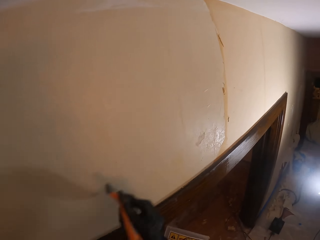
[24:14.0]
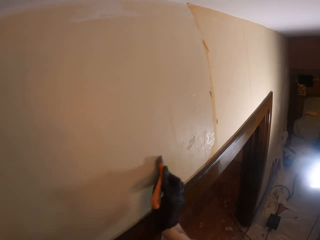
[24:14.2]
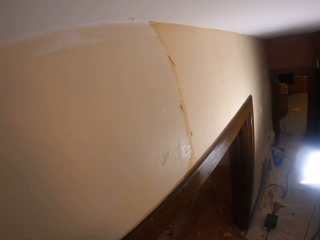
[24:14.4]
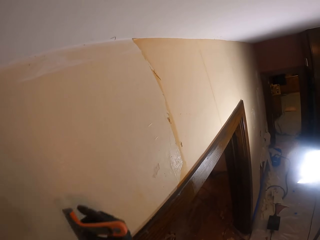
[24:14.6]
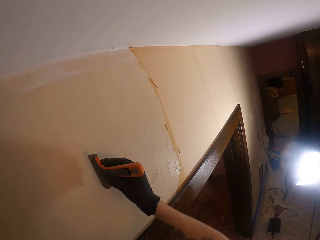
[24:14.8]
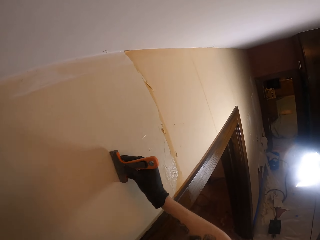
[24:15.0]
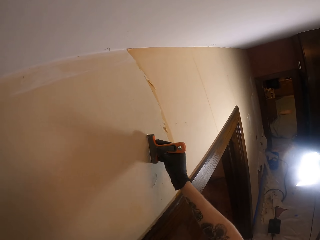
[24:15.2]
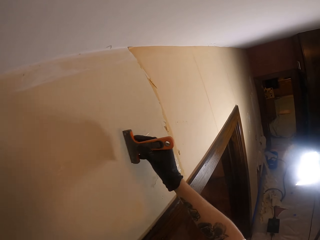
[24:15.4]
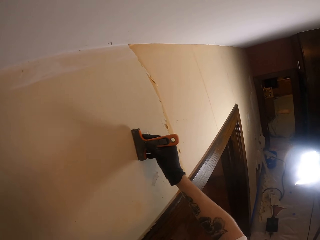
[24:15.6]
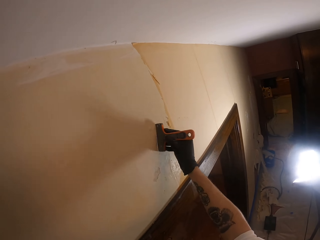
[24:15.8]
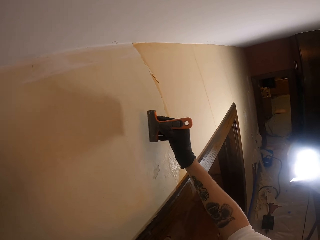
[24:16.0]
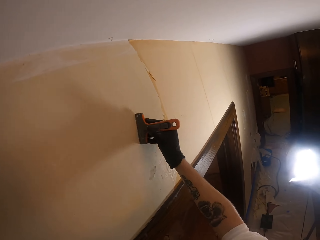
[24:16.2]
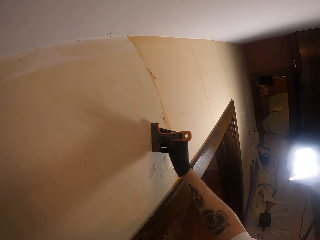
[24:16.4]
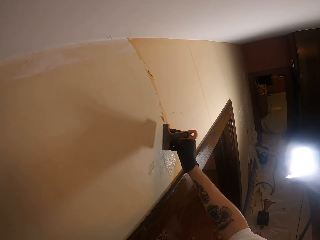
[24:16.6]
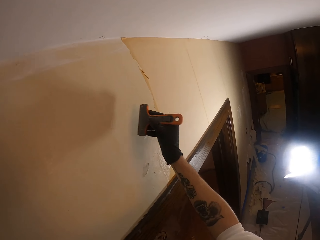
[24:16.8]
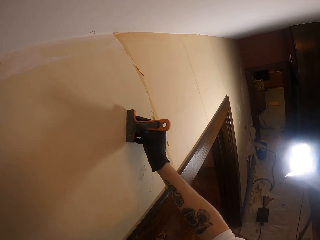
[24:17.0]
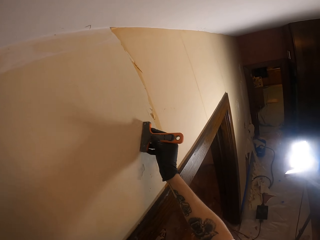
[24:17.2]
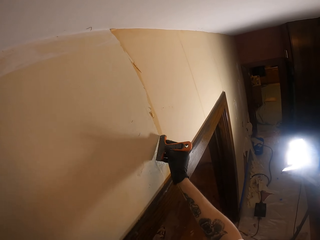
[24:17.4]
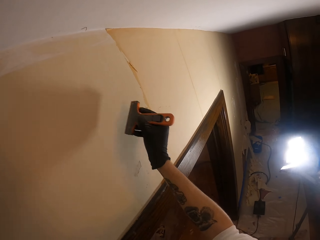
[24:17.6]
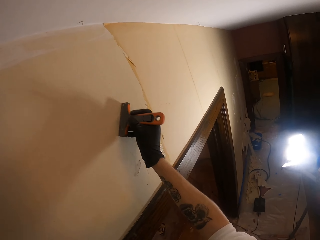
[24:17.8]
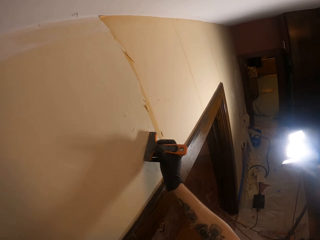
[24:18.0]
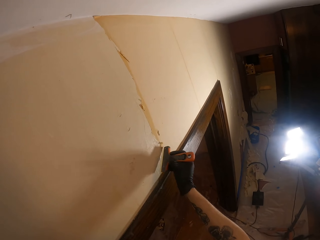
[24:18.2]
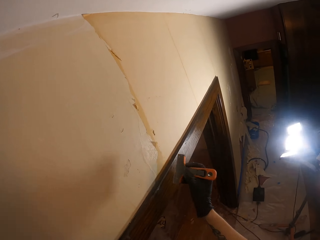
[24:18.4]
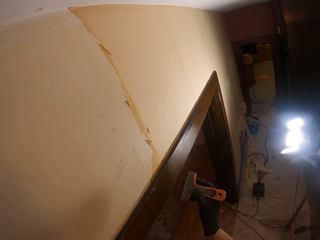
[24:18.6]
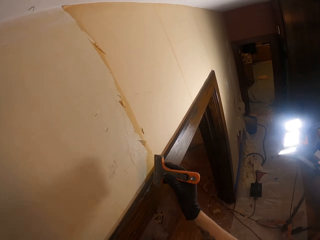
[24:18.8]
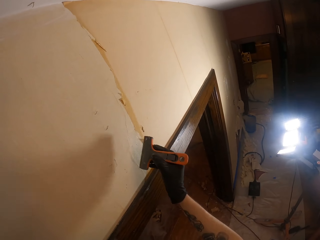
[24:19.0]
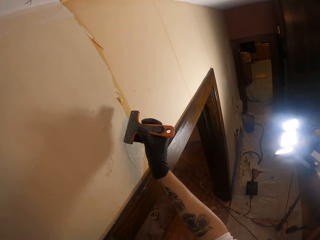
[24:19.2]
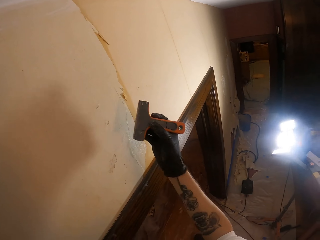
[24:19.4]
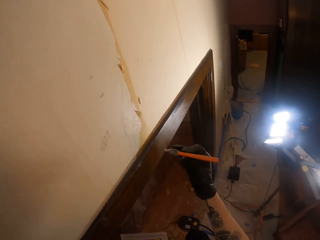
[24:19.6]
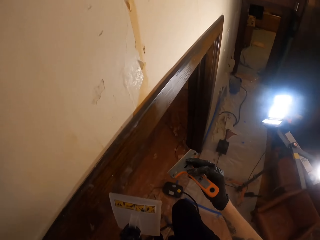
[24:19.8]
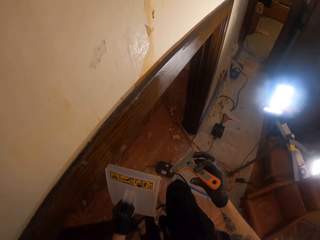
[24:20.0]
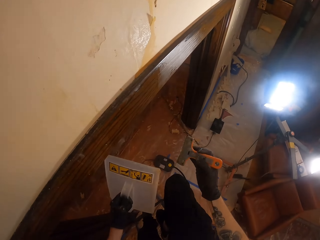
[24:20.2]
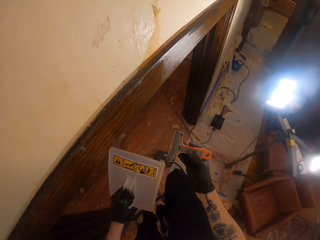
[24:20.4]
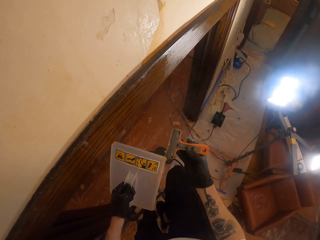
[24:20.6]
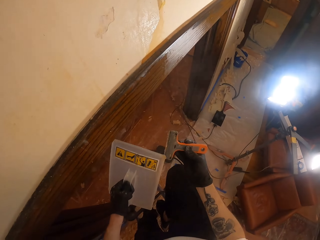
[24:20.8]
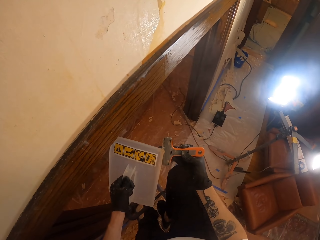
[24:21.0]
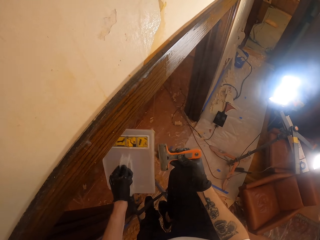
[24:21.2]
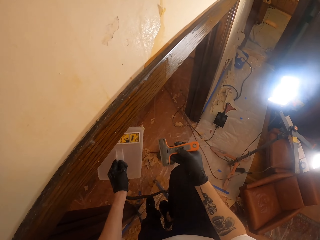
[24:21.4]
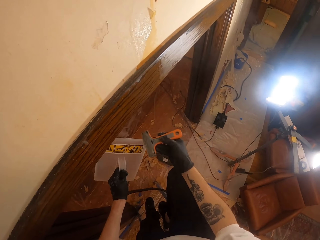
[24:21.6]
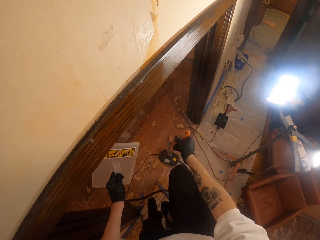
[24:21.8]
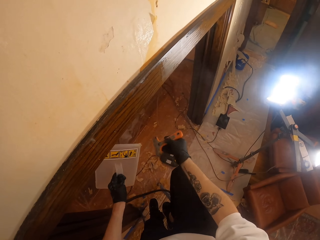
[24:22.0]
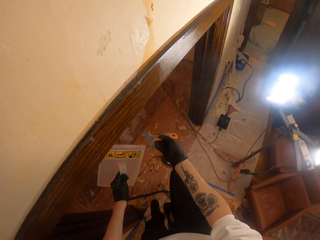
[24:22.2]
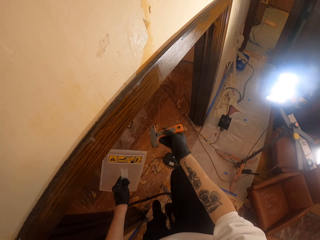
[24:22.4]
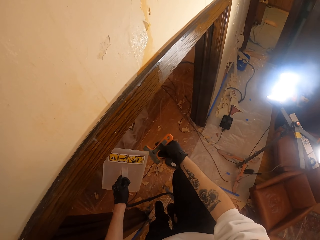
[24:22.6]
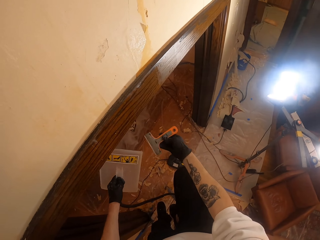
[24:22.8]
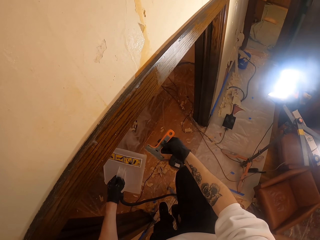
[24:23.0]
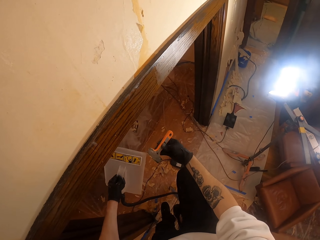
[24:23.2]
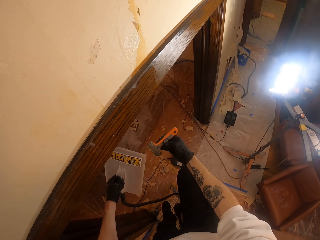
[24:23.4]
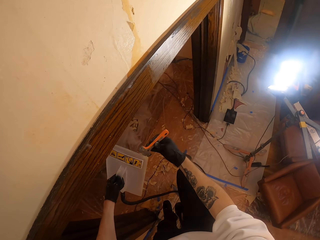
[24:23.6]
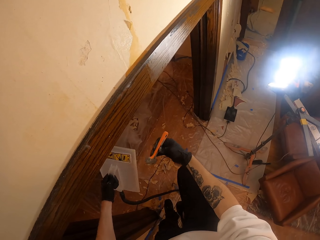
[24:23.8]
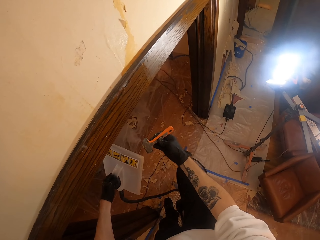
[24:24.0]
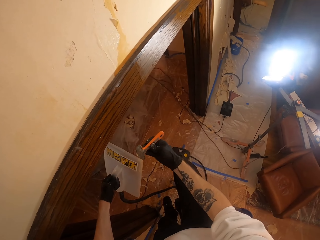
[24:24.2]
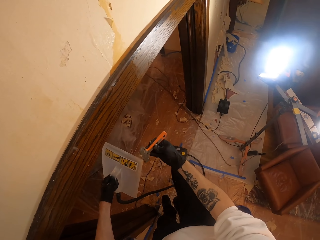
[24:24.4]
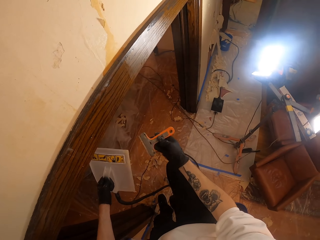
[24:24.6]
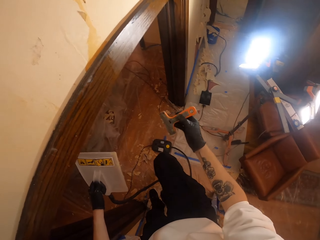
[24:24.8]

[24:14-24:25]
The camera wearer adjusts a scraper on his hand. He wipes off a wallpaper from the scraper. He scrapes a wallpaper steamer. He scrapes the wallpaper steamer again.

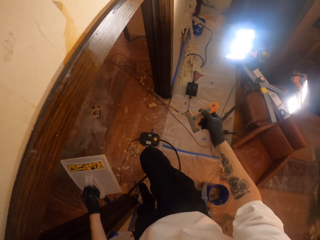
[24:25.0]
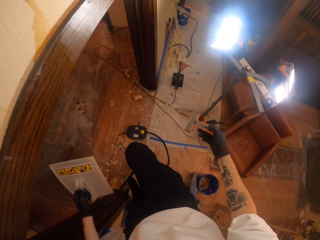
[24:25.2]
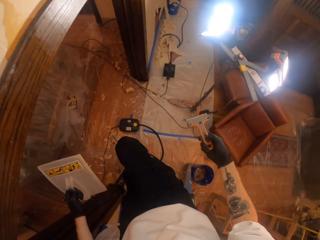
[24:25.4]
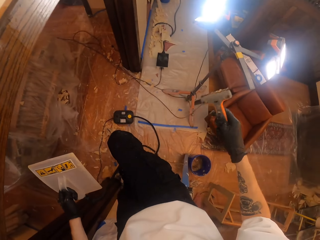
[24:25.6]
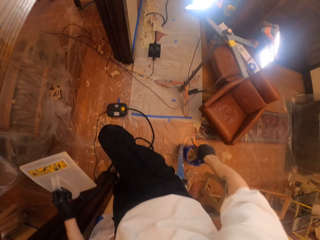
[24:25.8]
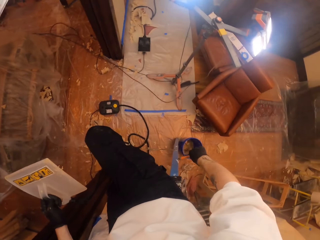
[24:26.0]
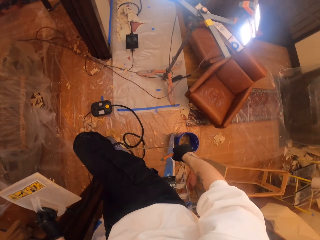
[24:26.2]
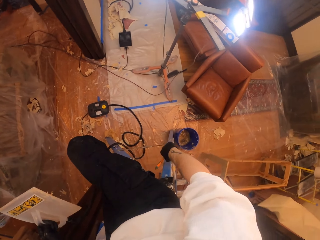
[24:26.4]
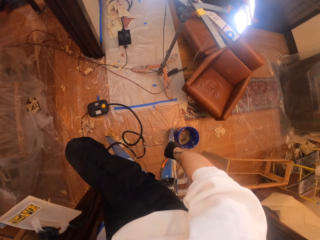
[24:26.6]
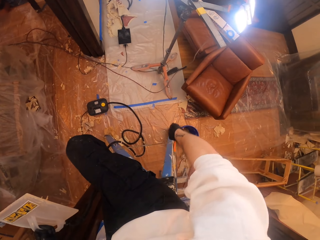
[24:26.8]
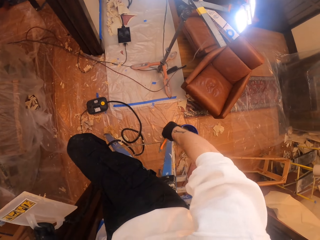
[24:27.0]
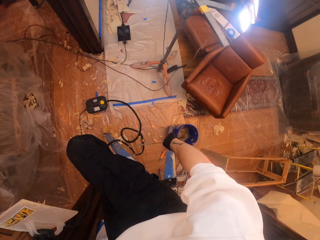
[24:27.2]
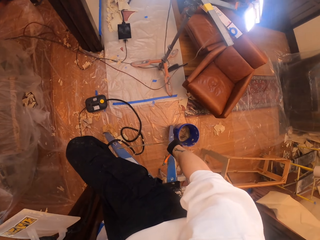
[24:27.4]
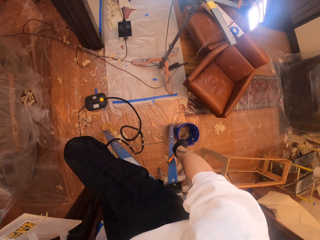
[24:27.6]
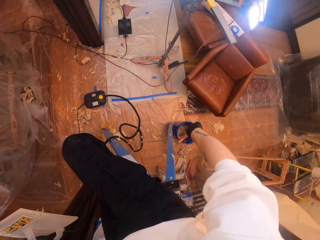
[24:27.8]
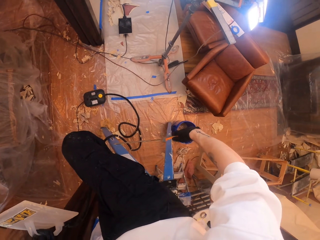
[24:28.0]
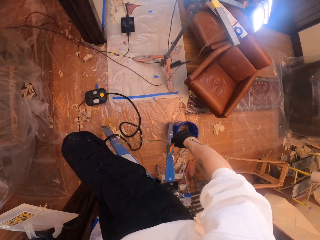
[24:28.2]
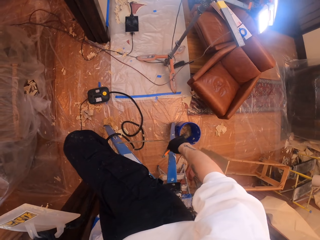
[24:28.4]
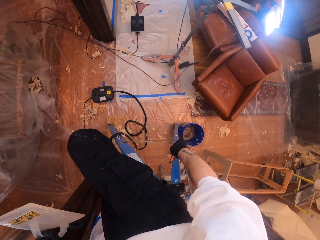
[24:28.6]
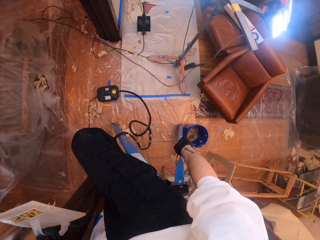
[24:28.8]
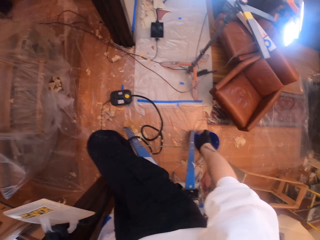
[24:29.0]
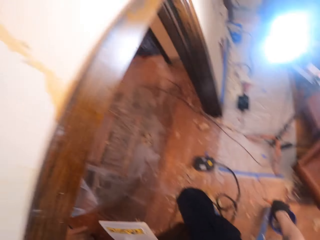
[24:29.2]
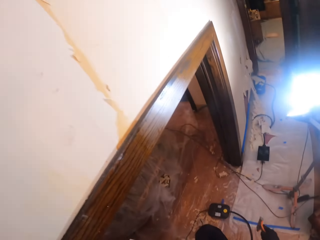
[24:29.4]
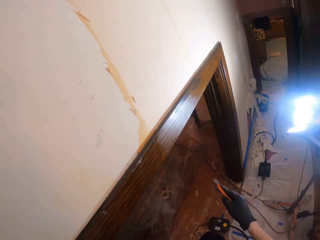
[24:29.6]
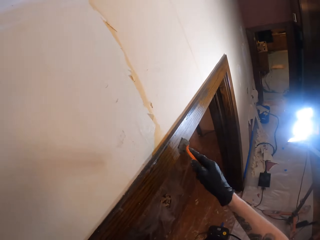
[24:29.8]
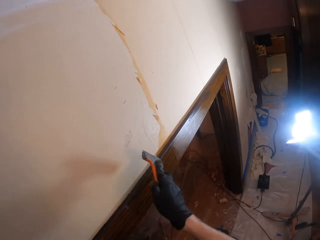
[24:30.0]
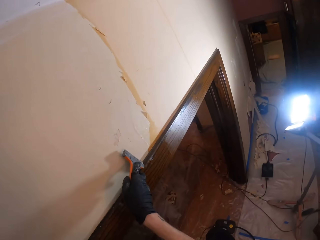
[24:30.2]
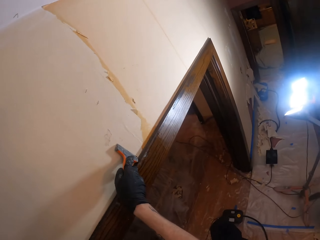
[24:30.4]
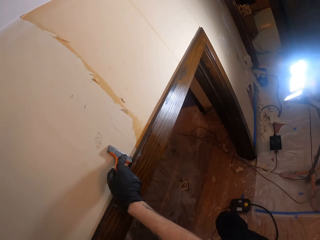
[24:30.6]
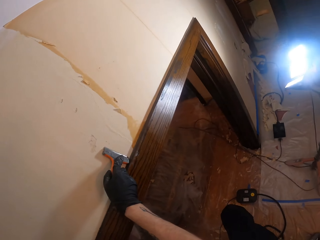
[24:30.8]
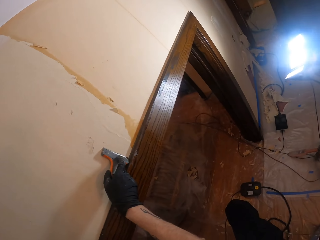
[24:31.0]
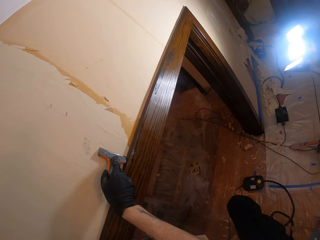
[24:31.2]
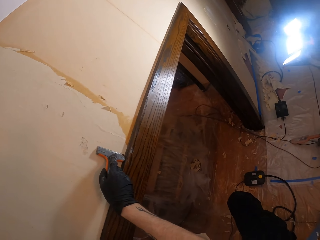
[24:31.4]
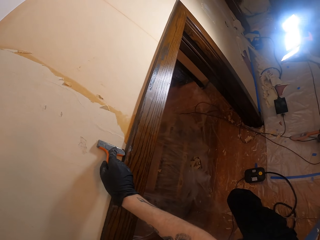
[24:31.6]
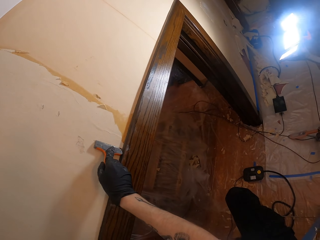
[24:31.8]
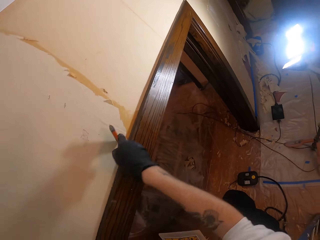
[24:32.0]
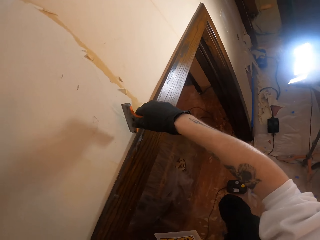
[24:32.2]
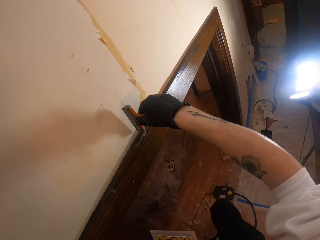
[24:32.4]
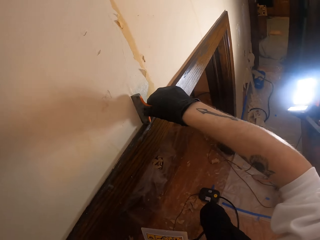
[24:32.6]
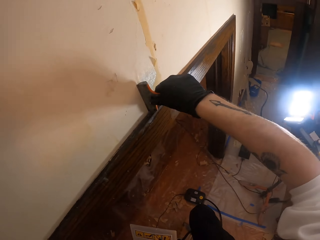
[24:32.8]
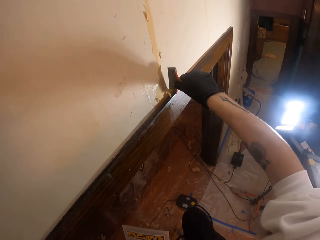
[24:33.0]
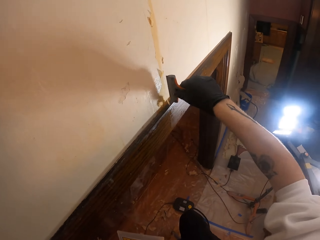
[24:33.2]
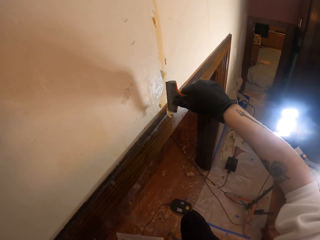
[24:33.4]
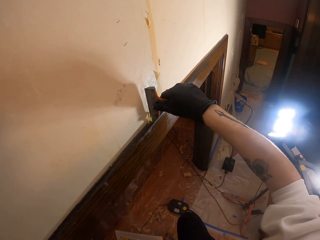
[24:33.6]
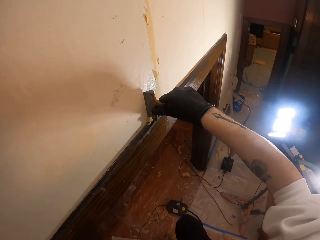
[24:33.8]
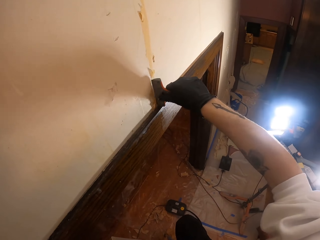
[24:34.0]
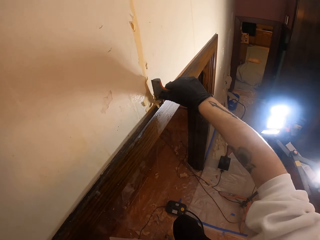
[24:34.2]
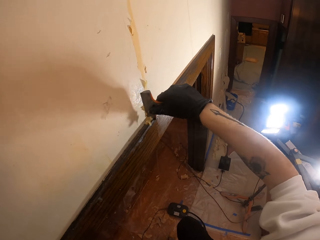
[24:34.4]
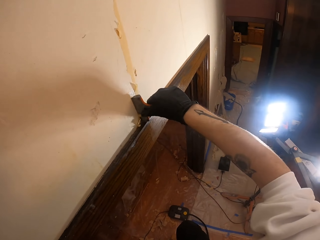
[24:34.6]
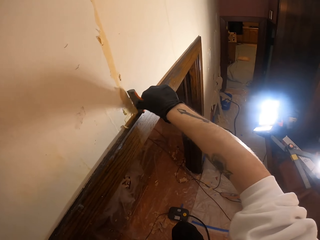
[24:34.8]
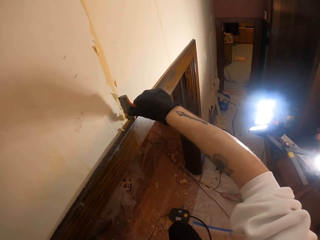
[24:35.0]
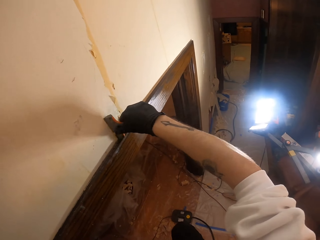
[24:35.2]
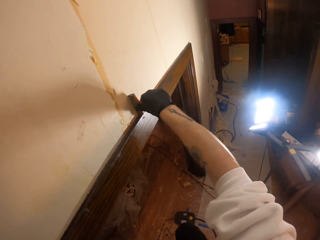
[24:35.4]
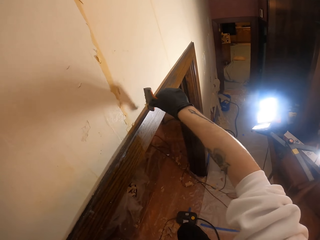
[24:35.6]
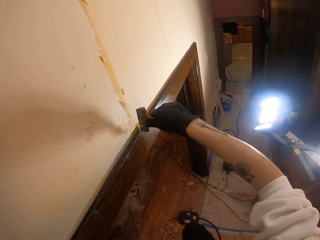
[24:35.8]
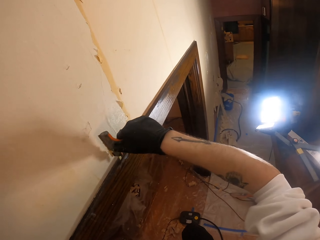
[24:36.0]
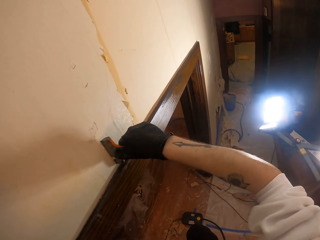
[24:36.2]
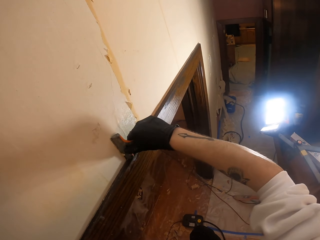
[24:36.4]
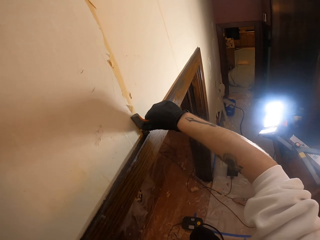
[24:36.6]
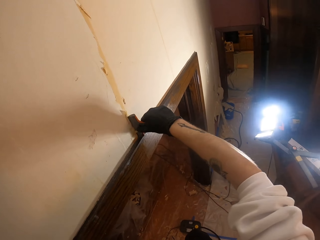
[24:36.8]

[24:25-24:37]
The camera wearer adjusts a scraper on his hand. He shakes the scraper. He scrapes the scraper. He wipes off a wallpaper on a ladder. He scrapes a wall. He scrapes the wall again. He removes a wallpaper from the wall.
